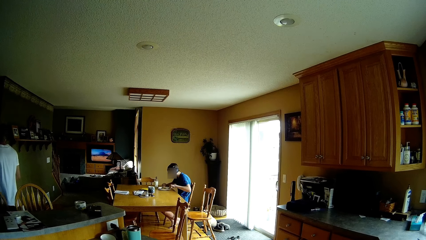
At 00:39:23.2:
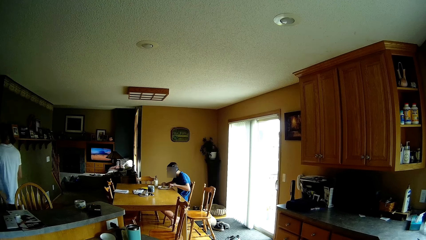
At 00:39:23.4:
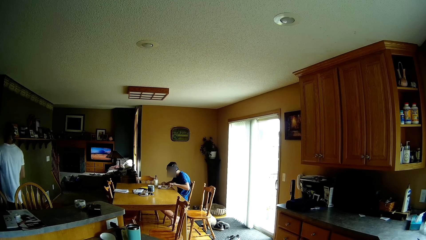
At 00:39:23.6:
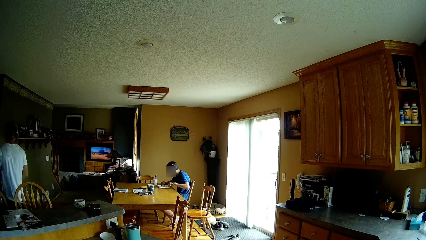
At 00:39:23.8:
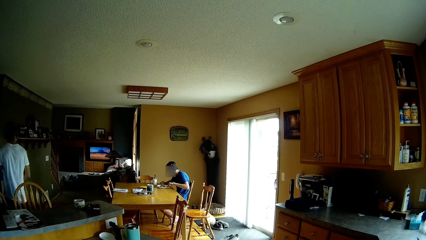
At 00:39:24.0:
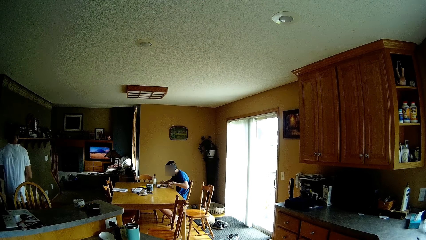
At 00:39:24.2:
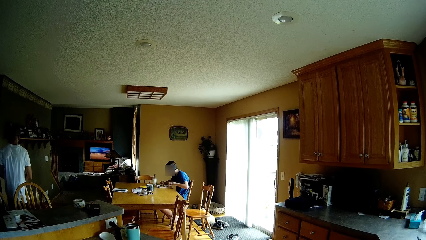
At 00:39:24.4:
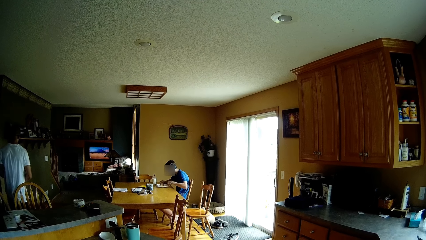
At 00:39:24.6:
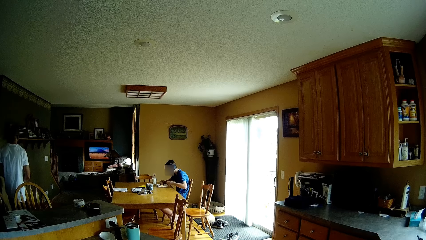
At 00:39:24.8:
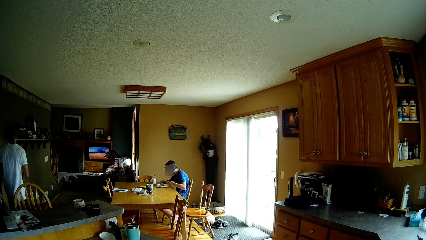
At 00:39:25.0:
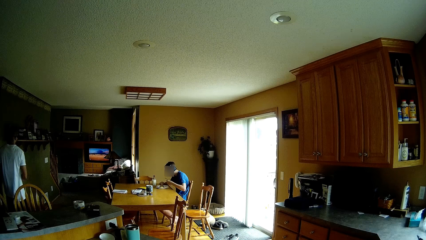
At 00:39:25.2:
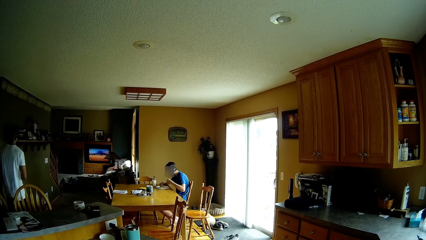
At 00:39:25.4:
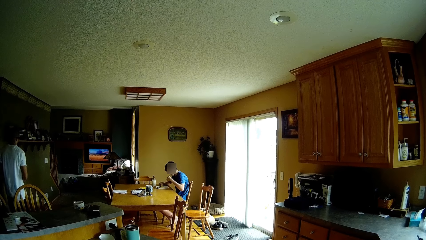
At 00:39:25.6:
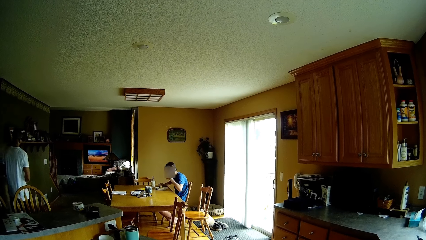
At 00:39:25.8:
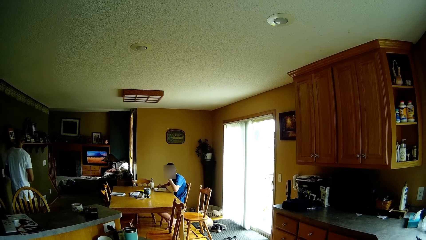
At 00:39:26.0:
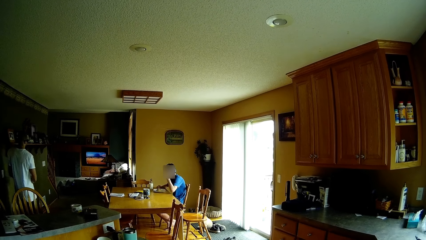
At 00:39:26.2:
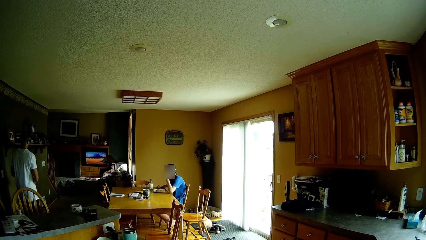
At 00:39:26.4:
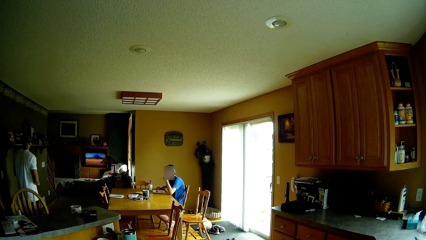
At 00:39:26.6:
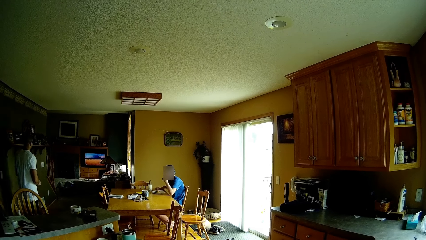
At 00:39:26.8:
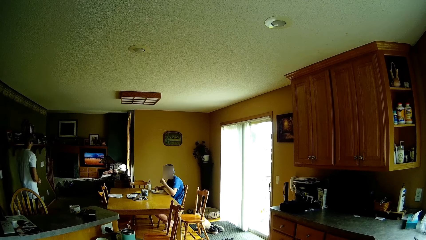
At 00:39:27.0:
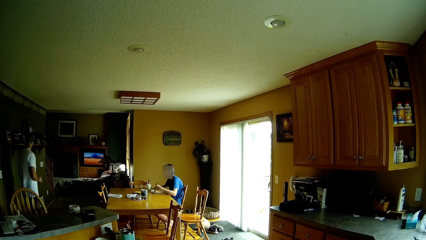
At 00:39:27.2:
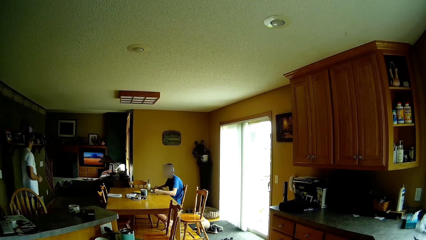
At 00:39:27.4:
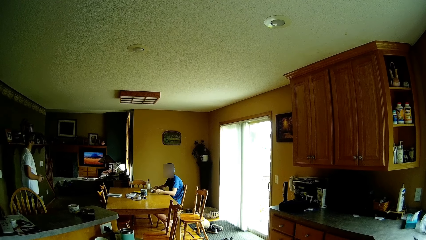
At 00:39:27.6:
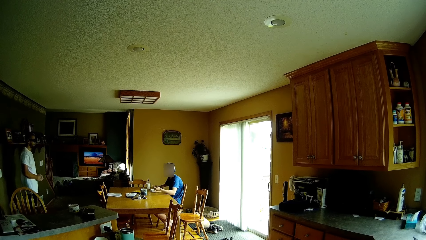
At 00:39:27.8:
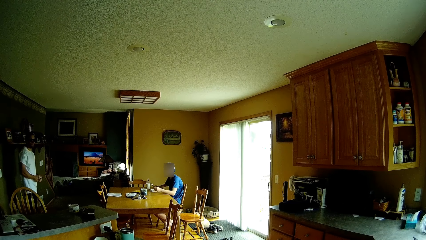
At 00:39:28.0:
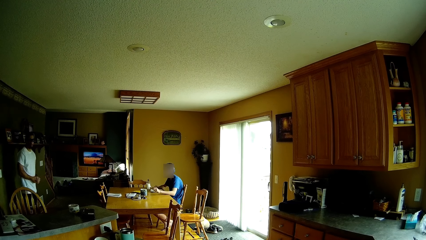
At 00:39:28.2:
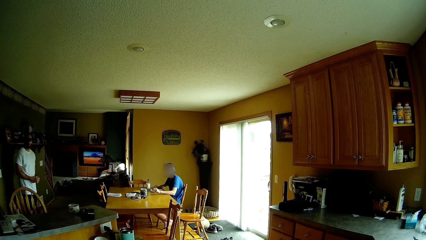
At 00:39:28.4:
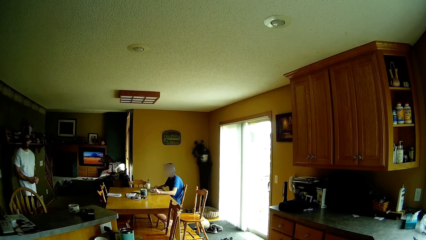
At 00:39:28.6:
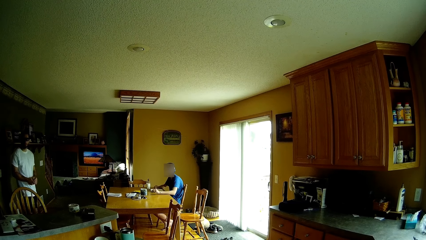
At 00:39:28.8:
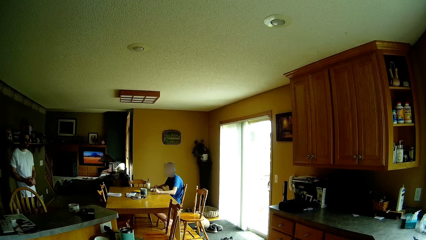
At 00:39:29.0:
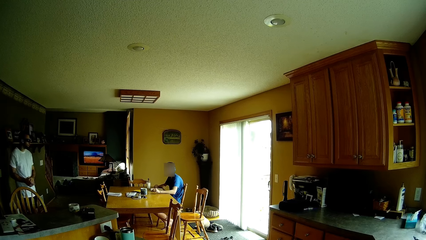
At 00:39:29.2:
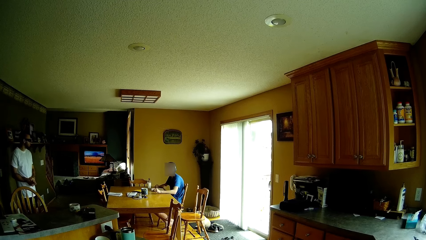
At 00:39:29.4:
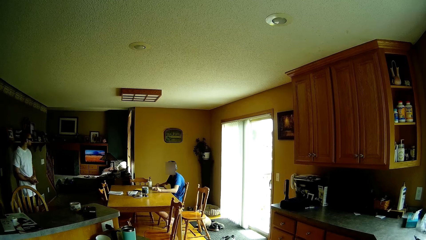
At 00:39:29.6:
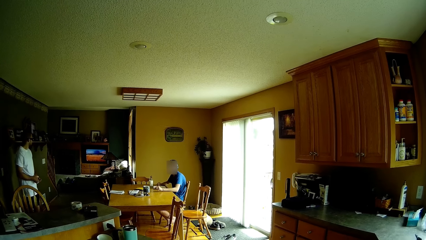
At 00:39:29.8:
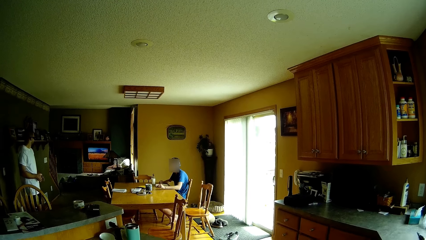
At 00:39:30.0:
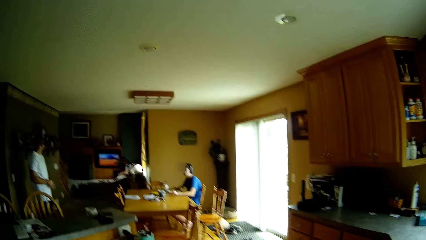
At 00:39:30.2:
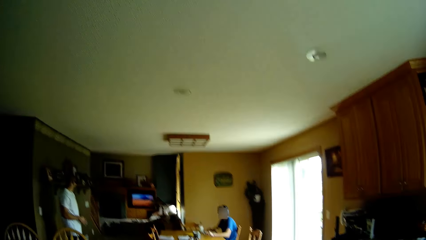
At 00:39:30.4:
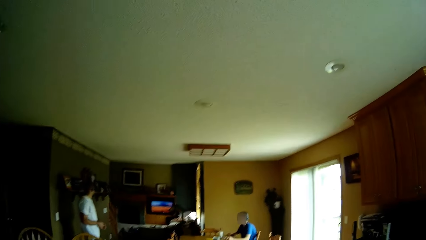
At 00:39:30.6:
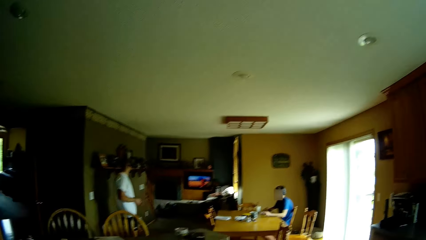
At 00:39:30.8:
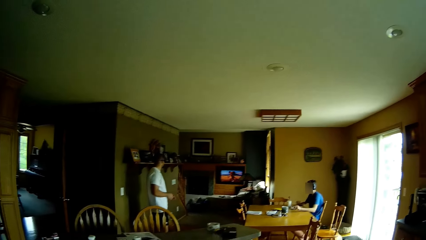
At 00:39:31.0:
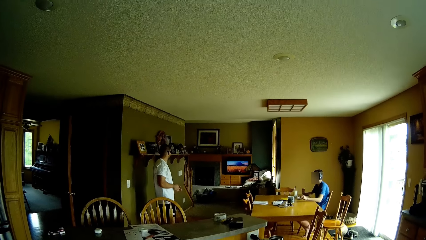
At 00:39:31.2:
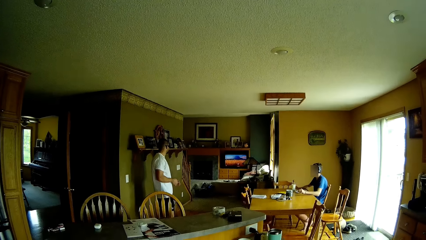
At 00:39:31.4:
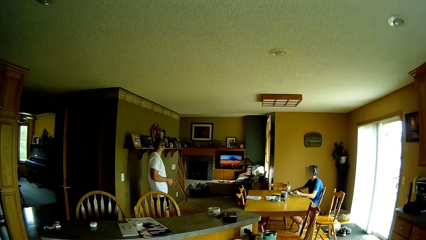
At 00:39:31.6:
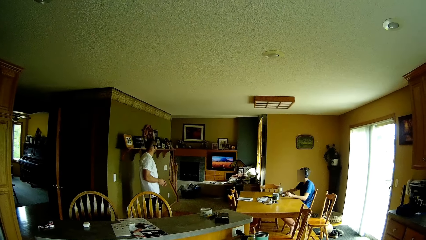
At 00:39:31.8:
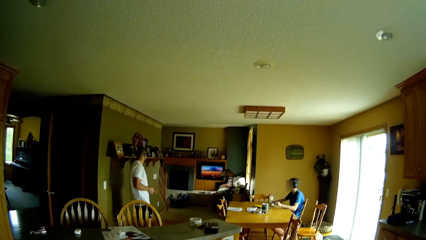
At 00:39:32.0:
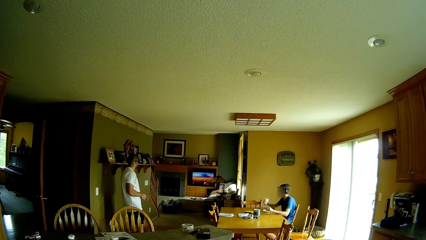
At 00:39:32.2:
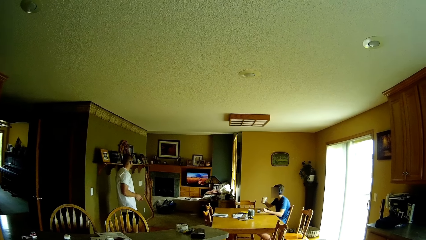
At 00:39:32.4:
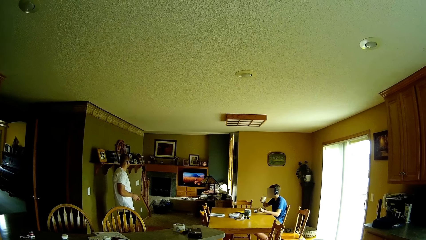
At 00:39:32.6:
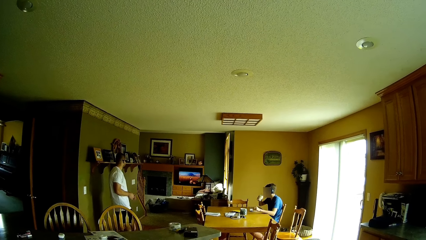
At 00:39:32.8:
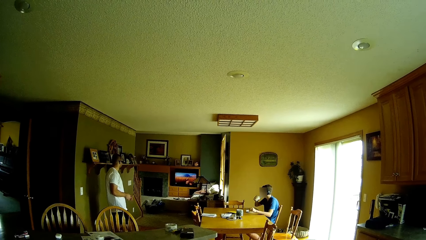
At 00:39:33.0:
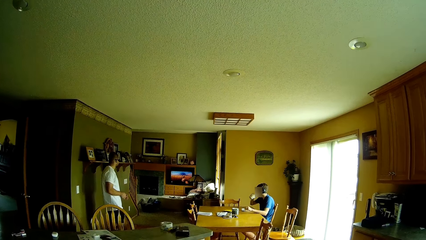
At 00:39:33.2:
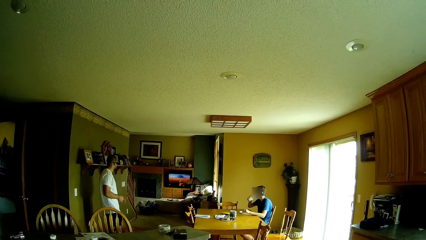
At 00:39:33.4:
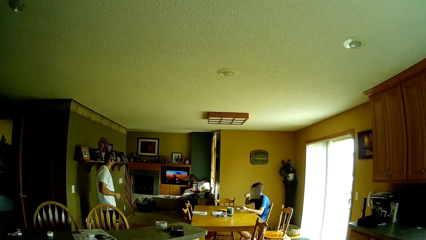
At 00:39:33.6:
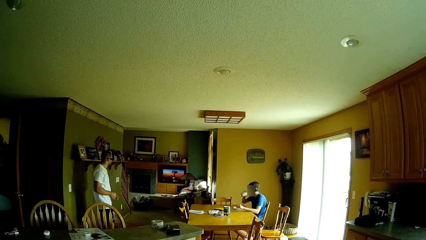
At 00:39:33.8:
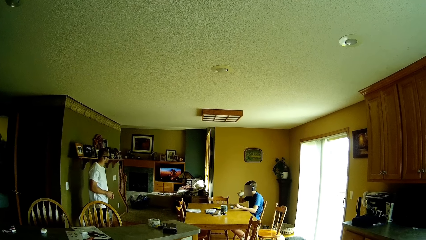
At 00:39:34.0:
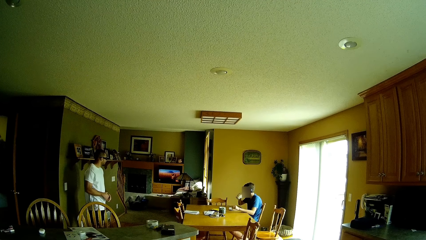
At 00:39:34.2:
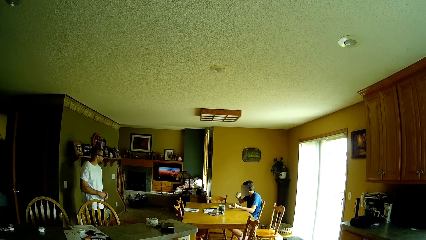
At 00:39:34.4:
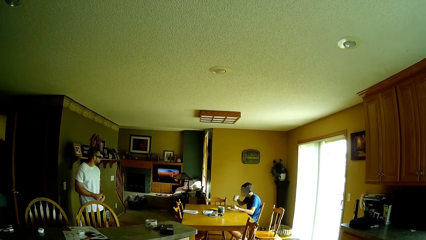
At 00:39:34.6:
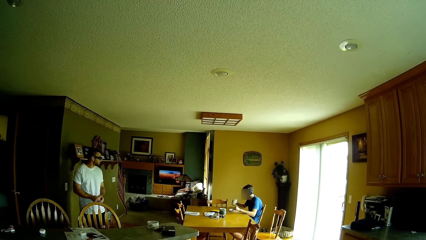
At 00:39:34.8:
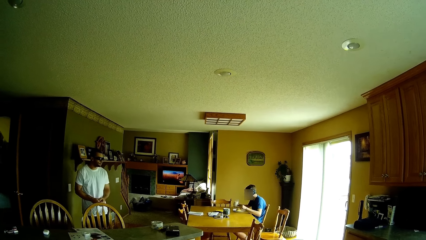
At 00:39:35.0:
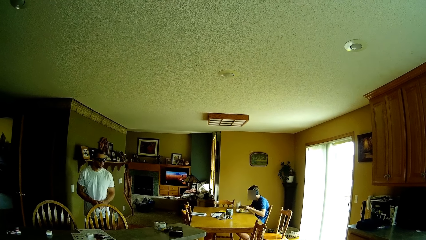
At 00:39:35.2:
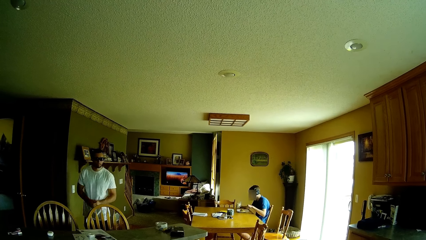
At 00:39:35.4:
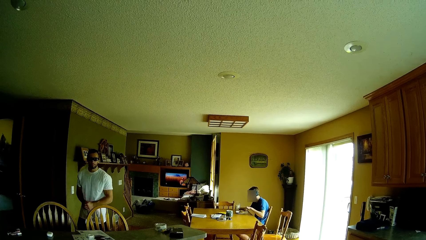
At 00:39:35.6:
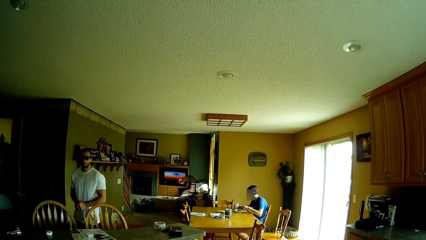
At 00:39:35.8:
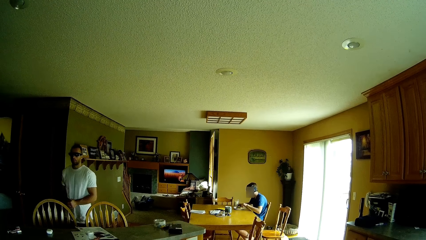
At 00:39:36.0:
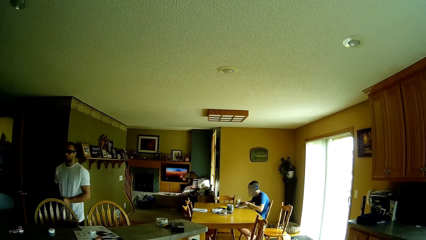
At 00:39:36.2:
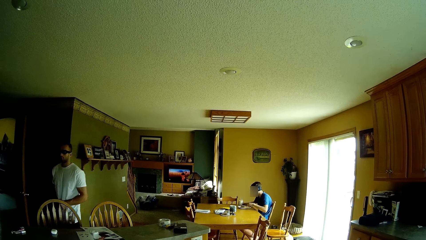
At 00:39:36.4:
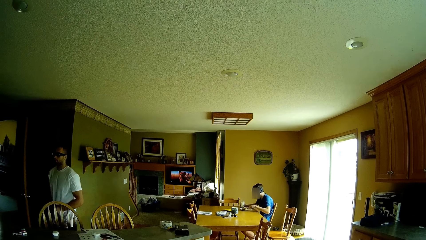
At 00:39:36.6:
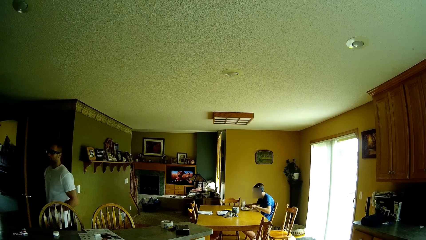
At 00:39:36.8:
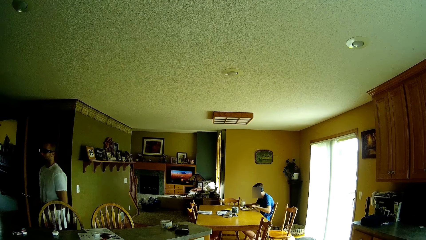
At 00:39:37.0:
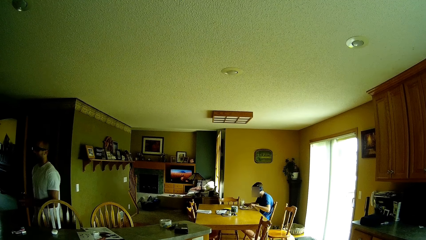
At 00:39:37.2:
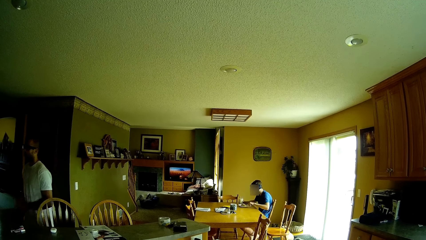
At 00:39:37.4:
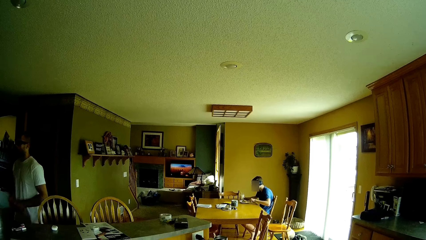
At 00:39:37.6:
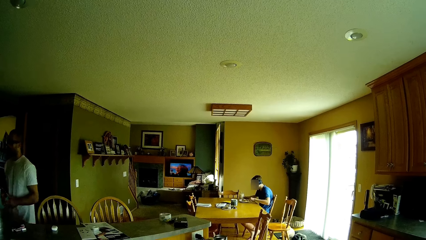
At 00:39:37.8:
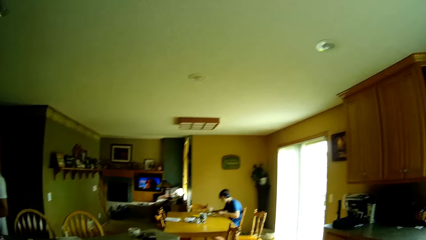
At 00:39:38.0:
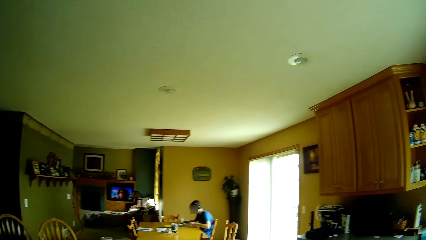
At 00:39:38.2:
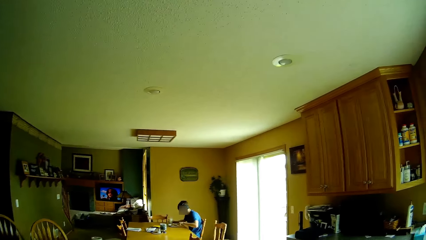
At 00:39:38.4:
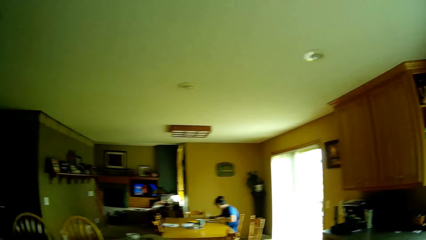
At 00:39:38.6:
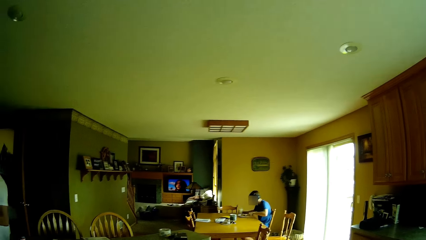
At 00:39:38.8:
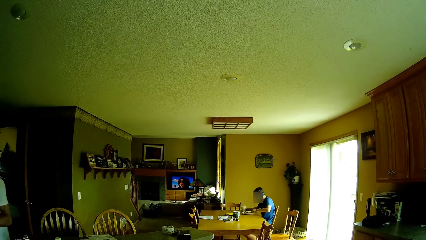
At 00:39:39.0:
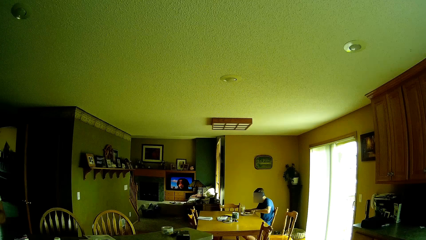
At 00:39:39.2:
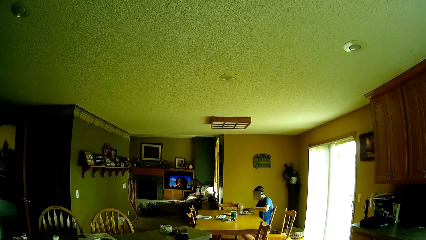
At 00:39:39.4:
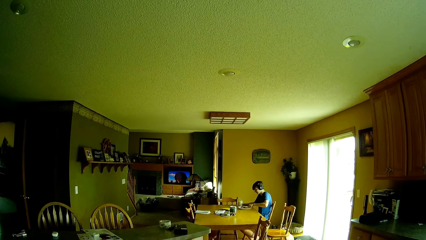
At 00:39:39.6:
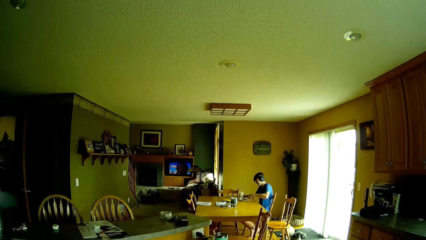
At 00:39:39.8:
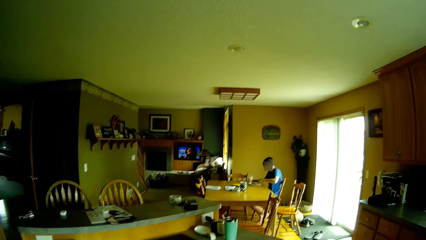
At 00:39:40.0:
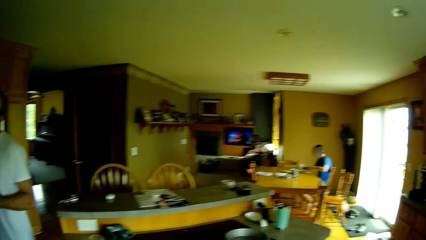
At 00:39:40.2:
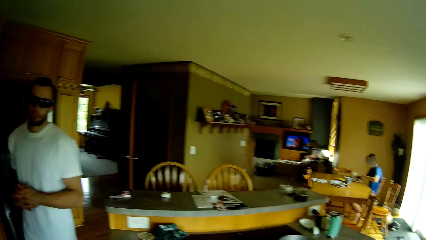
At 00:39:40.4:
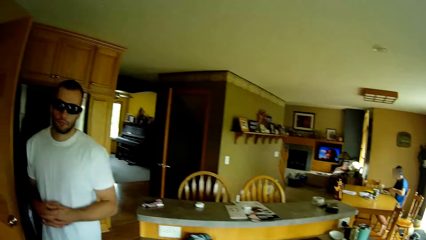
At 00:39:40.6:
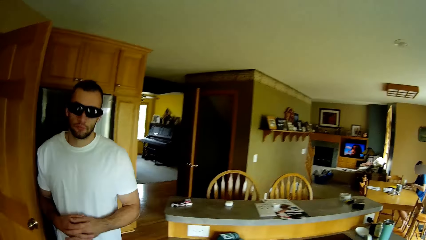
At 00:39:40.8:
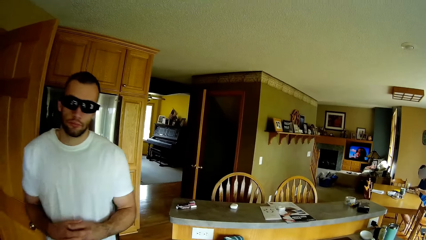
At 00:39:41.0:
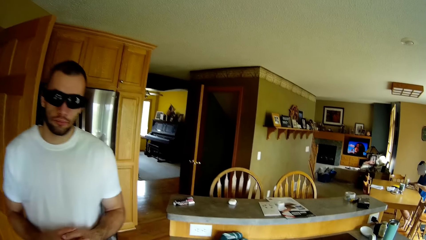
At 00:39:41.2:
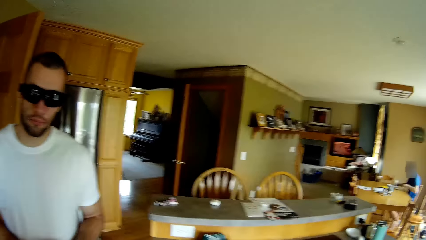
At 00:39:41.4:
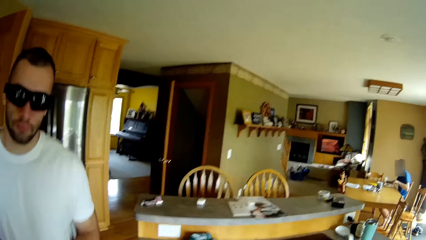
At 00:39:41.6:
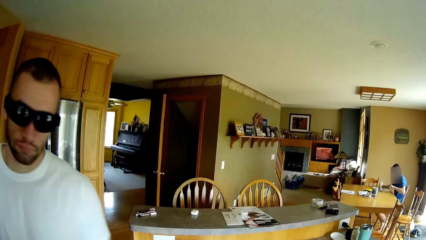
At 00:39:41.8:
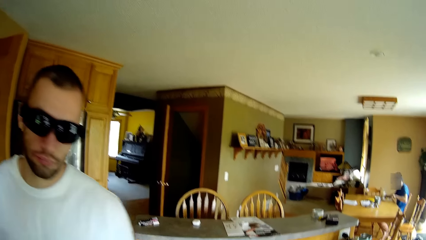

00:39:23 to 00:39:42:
The camera wearer converses with people in the house.
